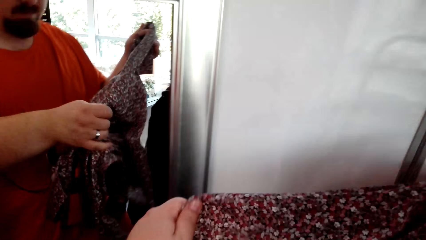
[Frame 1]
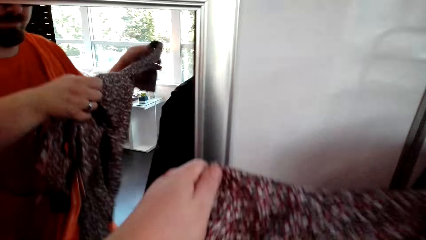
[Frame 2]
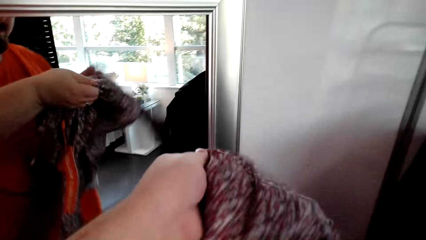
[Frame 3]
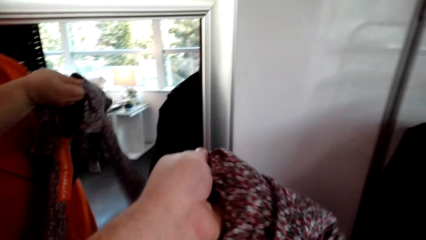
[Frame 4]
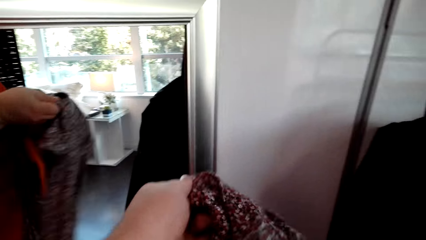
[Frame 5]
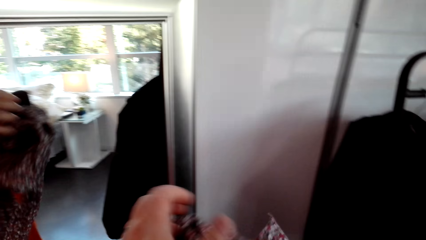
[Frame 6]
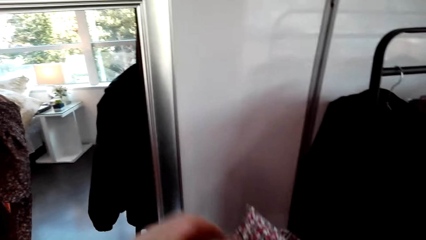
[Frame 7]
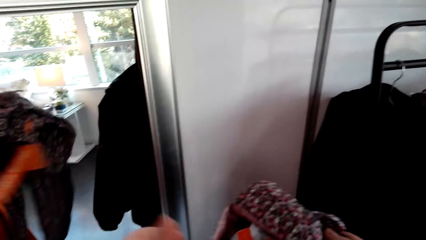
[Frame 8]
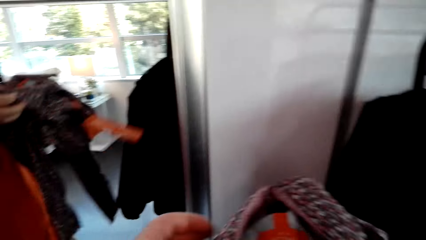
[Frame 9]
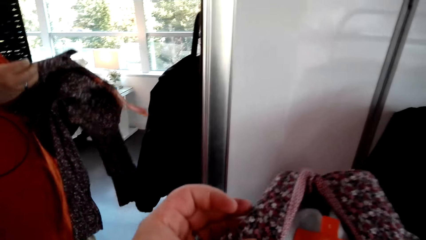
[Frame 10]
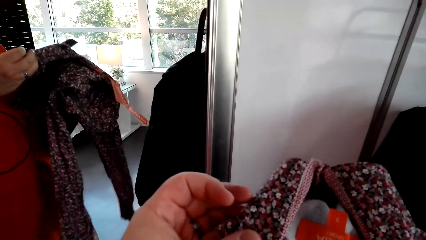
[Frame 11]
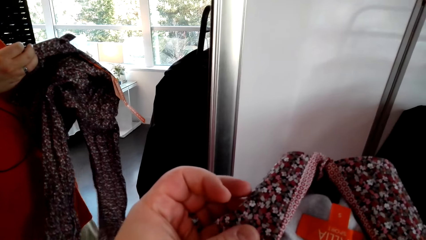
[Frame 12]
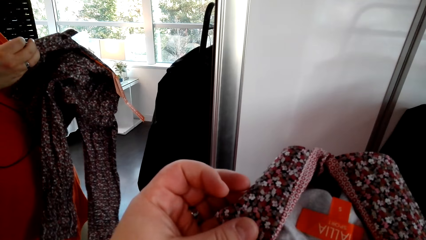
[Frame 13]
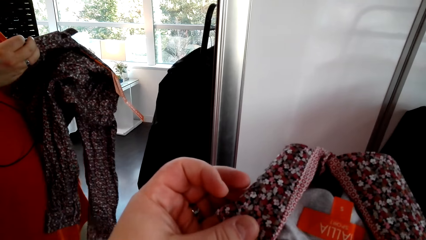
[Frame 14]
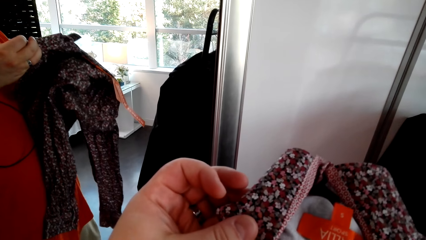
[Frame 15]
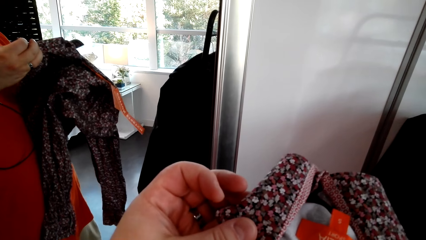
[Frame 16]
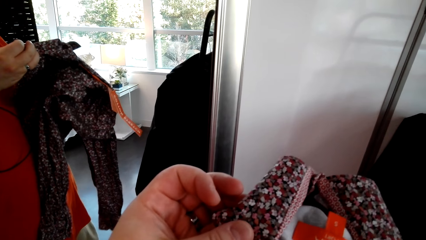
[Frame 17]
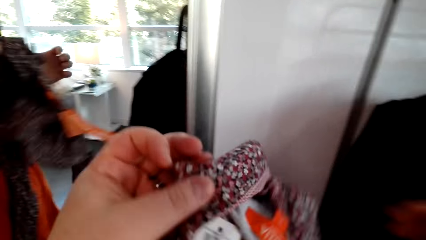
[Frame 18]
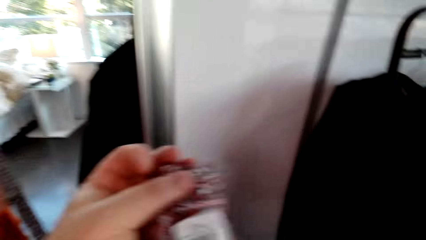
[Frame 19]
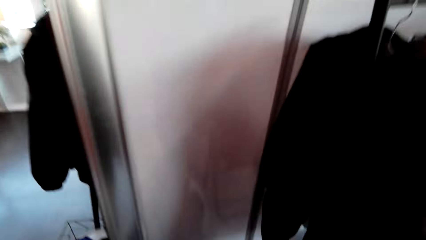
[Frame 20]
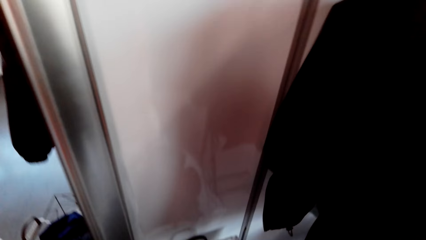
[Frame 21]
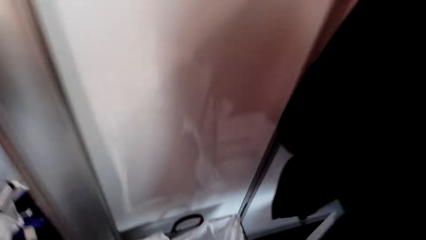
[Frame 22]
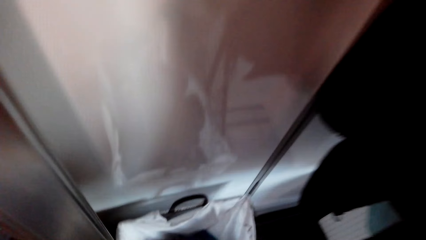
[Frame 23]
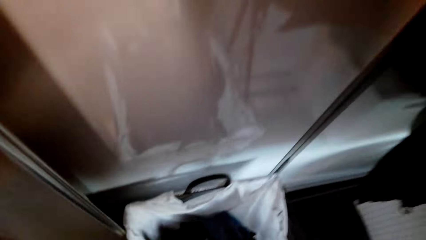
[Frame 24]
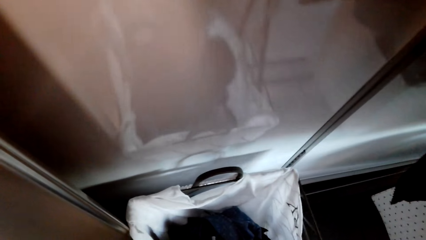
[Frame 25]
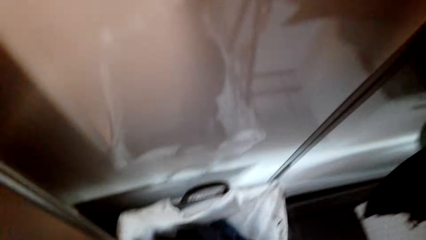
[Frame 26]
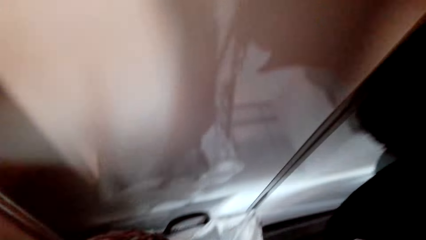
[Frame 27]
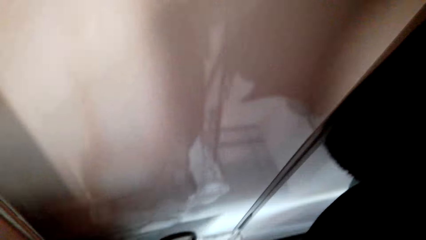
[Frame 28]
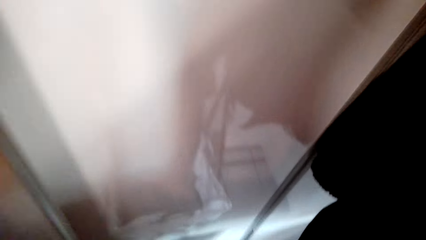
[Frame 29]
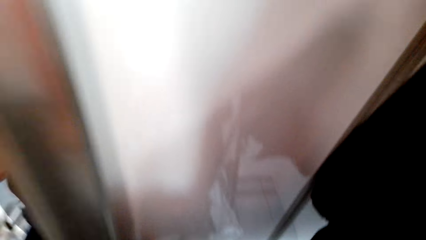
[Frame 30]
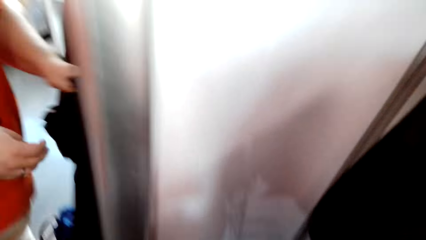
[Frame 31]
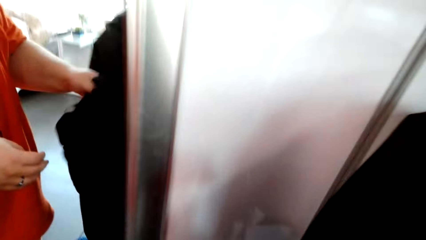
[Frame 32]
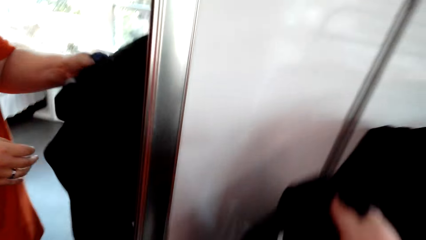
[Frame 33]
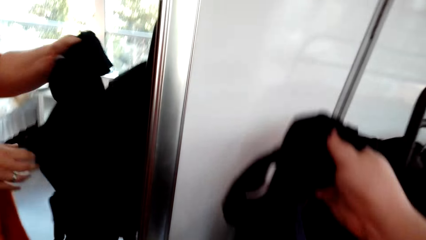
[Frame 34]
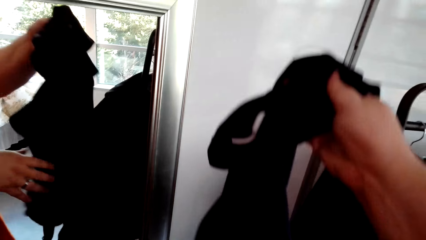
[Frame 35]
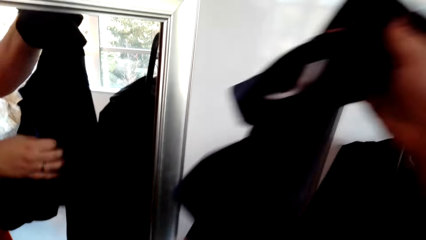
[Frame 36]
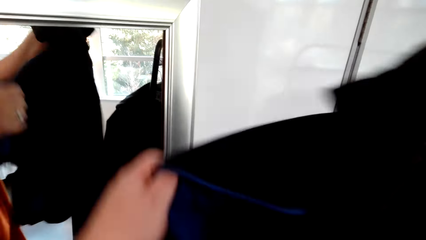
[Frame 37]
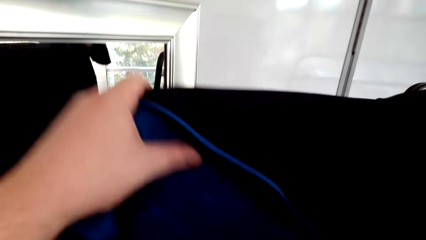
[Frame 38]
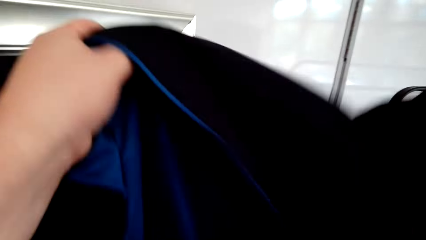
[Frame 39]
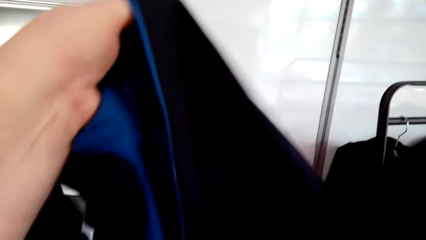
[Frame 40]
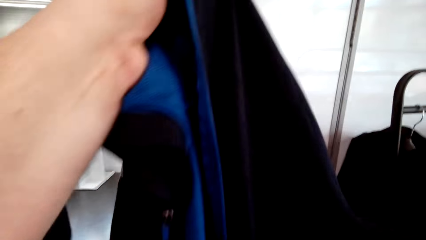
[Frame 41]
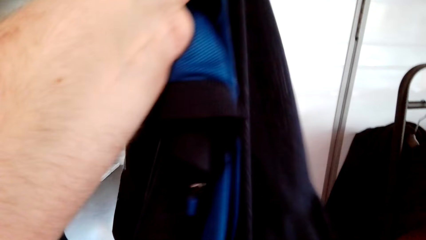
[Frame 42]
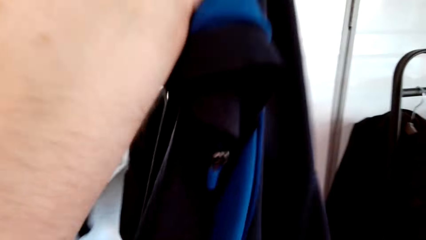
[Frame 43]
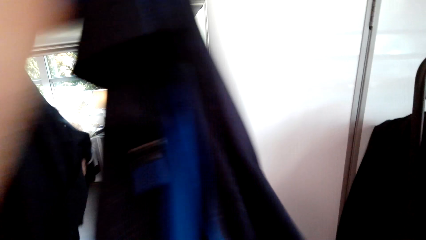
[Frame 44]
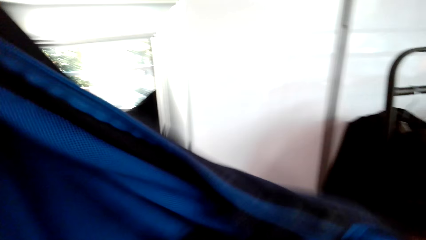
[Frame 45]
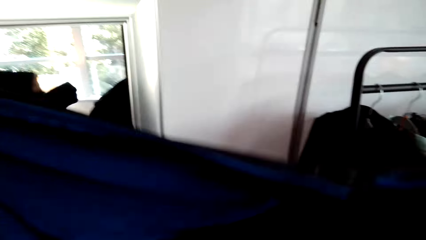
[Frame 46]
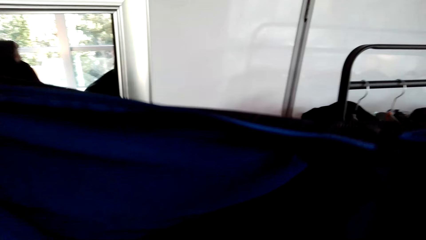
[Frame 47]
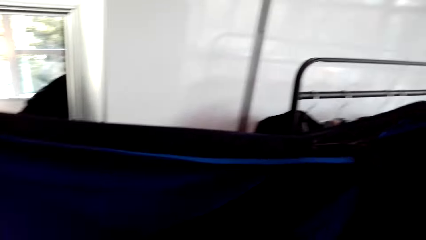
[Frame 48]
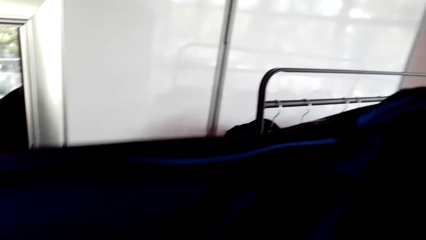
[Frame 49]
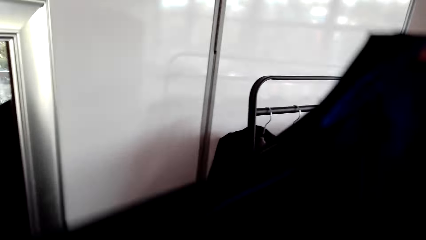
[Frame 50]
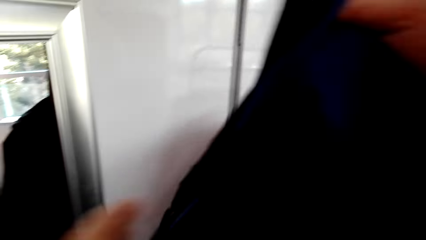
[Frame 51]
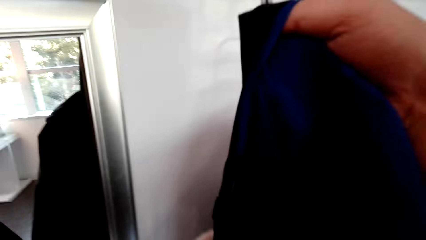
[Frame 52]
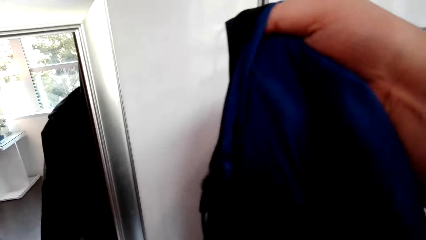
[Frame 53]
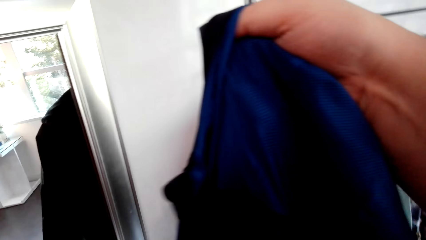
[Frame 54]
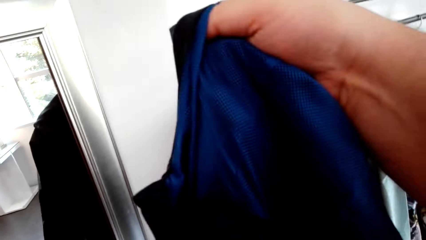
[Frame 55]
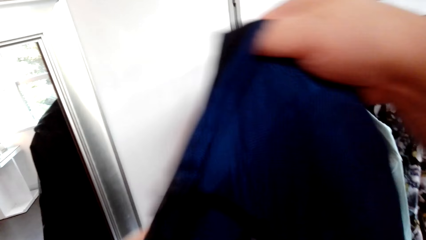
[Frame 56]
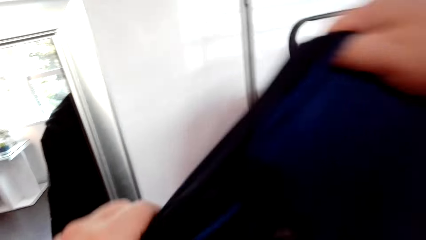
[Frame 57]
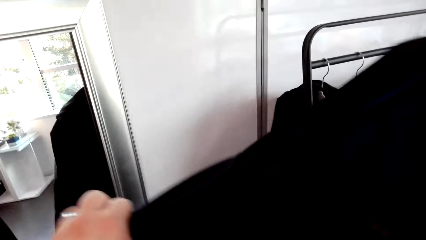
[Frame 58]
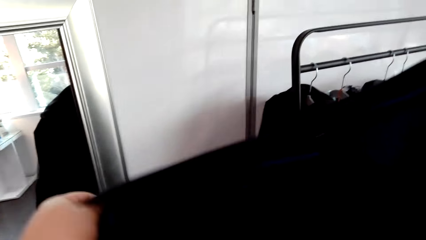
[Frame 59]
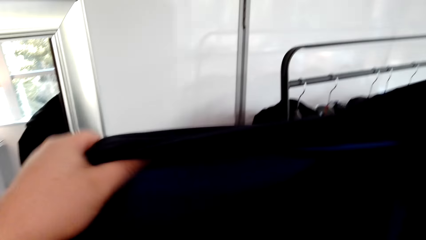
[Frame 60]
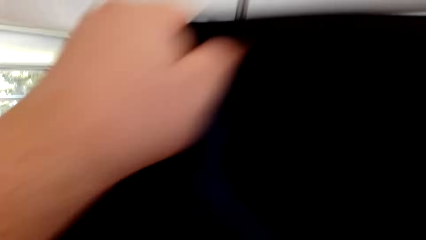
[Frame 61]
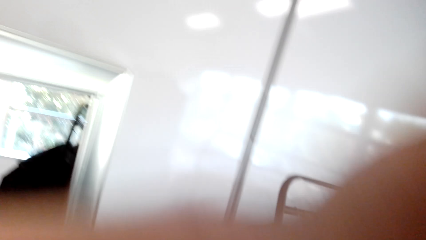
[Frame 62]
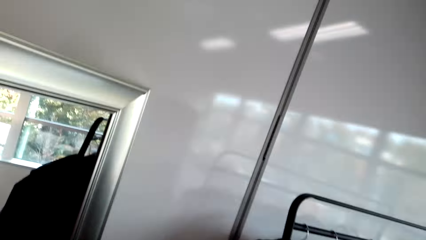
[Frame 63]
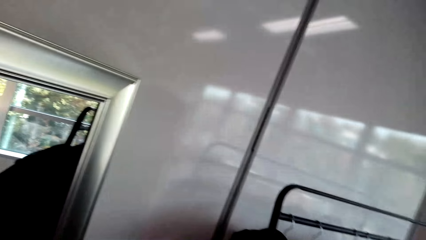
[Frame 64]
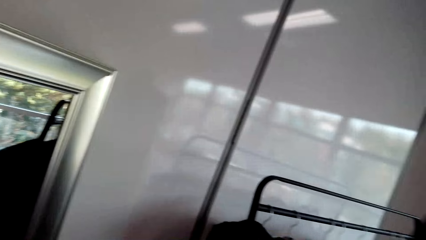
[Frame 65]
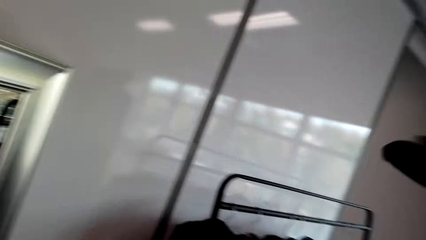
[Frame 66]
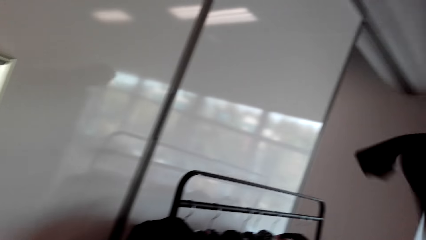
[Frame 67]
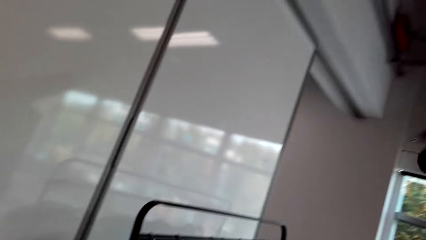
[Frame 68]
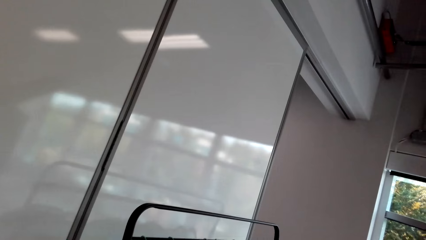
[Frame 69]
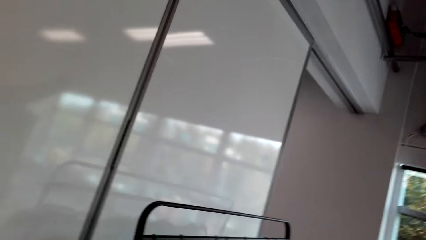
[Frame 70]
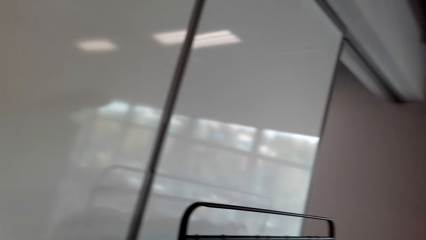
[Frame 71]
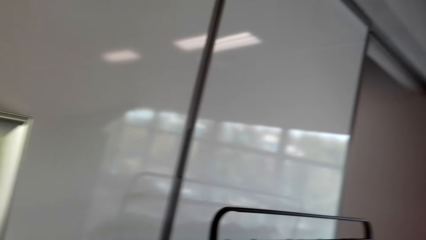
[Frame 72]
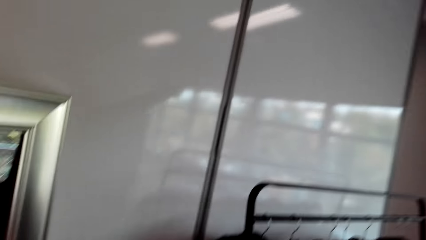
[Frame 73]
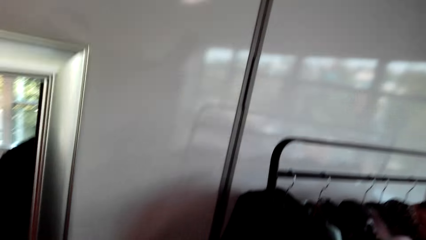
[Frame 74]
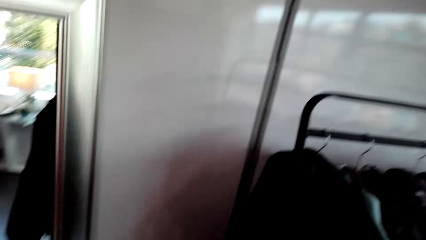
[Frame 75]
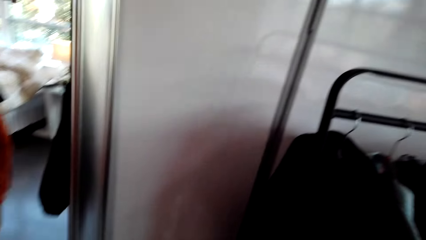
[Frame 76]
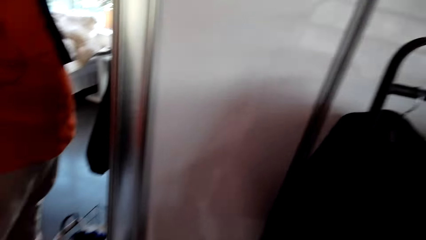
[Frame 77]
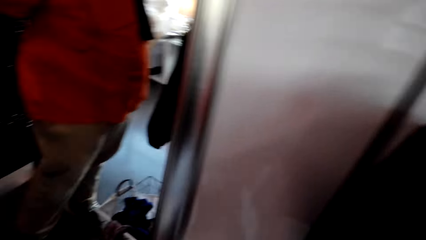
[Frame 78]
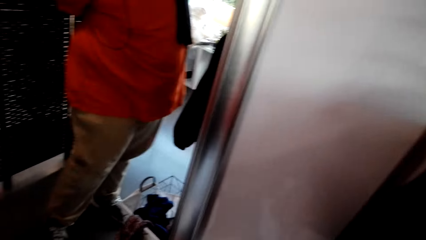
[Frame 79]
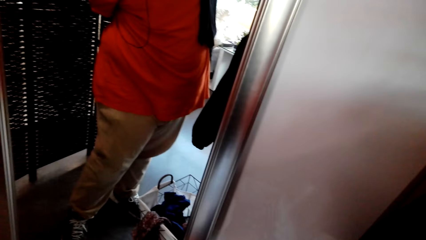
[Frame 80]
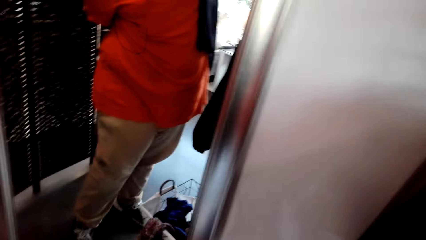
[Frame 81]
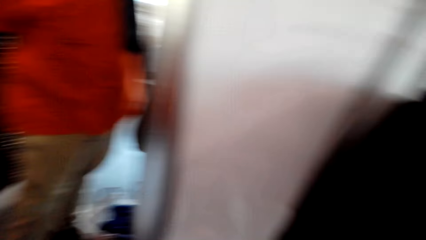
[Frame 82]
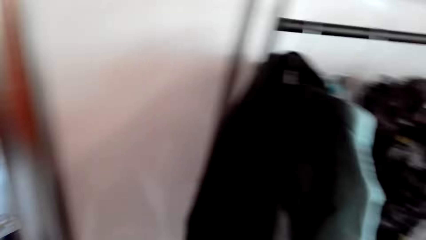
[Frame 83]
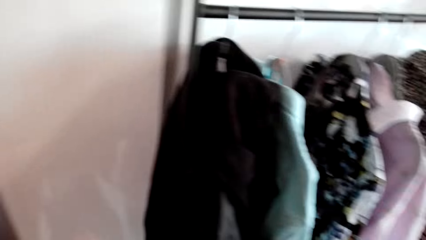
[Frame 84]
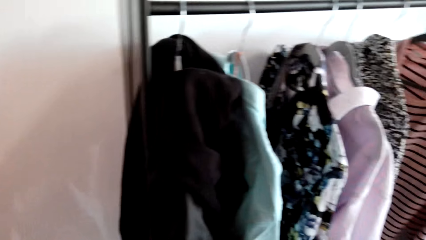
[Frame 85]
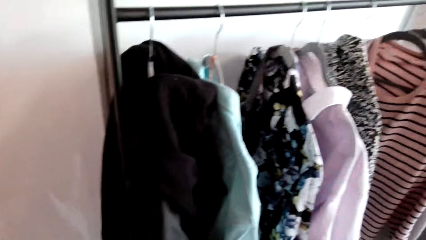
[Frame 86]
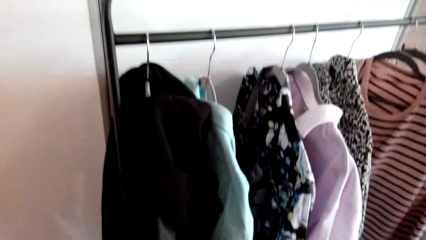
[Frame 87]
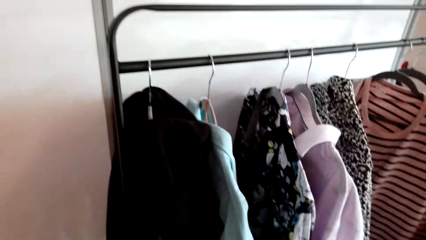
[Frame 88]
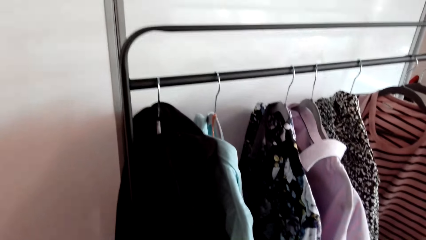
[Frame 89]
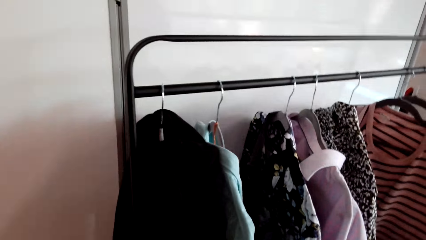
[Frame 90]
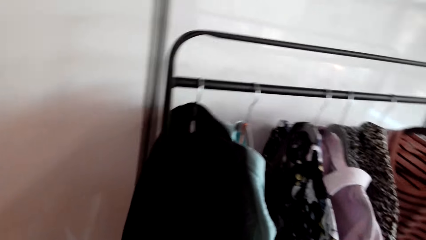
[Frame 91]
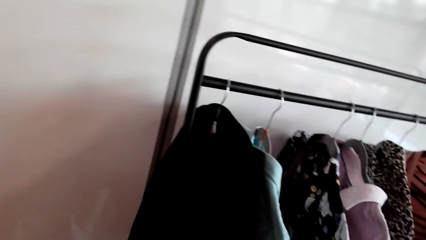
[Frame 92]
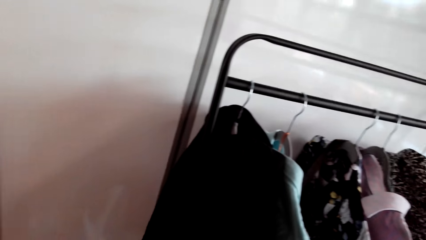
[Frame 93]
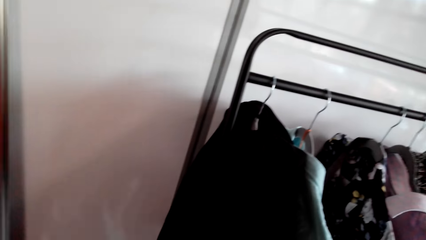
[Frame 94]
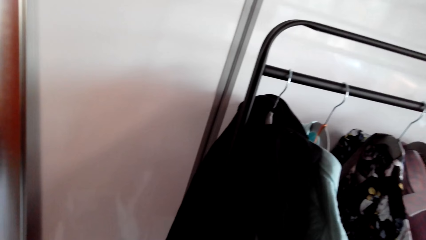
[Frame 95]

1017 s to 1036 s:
The camera wearer looks at the shirt collar. They put back the shirt in the laundry bag. They pick a jacket or cloth from the laundry bag. They check the cloth. They wear the jacket.
